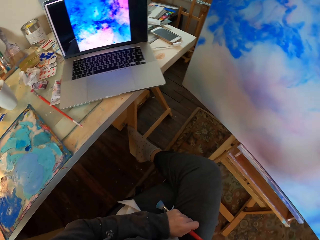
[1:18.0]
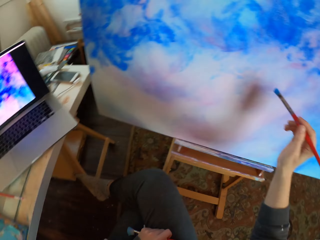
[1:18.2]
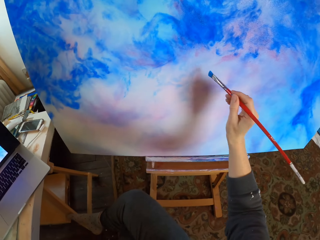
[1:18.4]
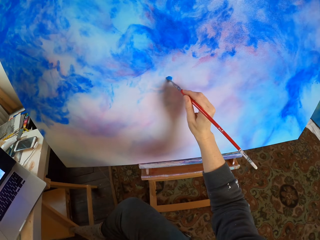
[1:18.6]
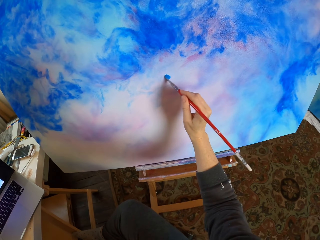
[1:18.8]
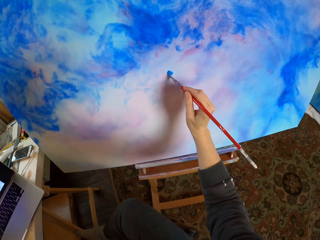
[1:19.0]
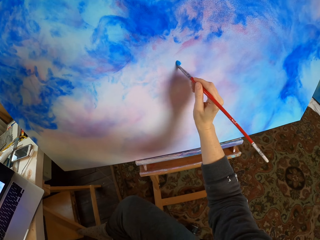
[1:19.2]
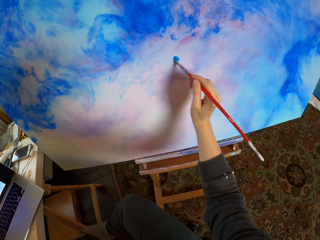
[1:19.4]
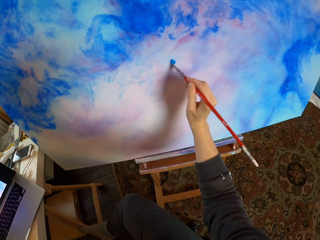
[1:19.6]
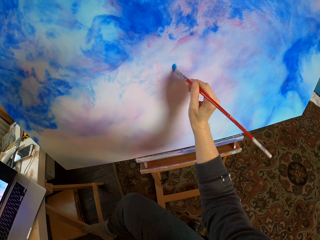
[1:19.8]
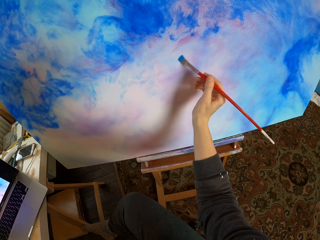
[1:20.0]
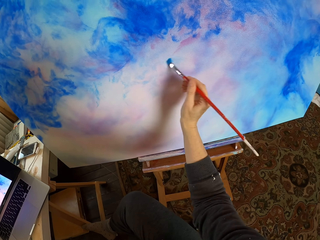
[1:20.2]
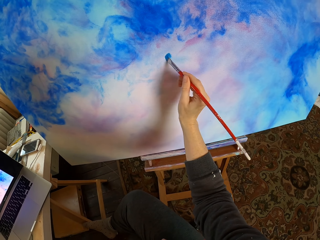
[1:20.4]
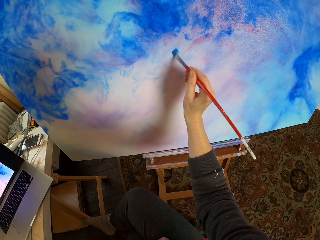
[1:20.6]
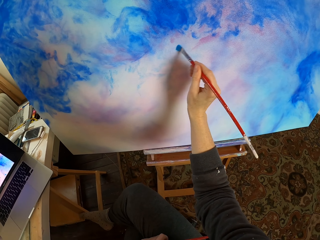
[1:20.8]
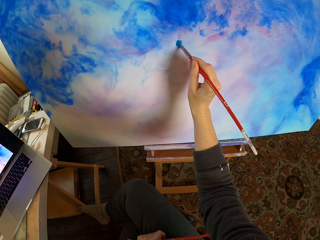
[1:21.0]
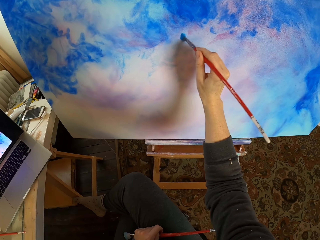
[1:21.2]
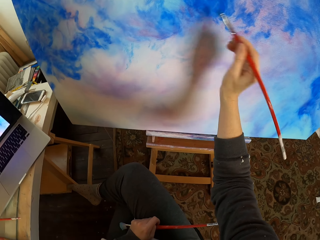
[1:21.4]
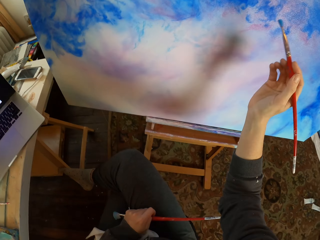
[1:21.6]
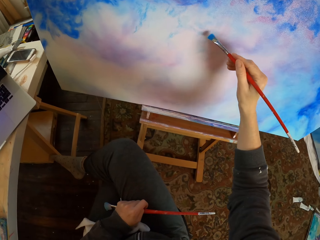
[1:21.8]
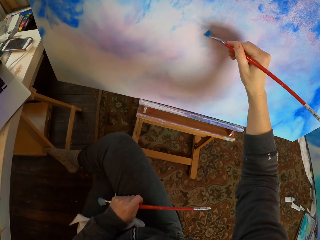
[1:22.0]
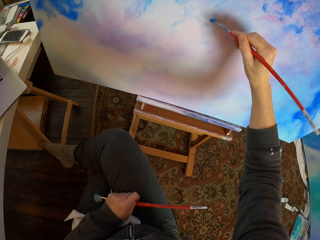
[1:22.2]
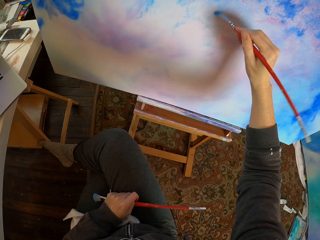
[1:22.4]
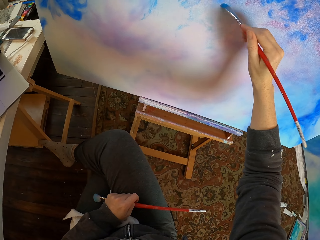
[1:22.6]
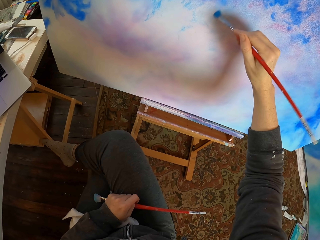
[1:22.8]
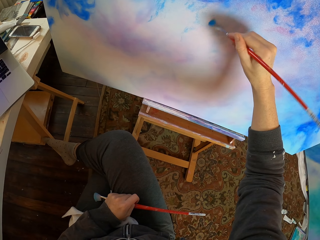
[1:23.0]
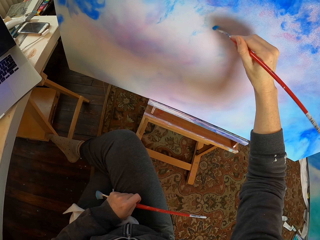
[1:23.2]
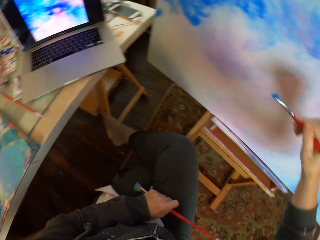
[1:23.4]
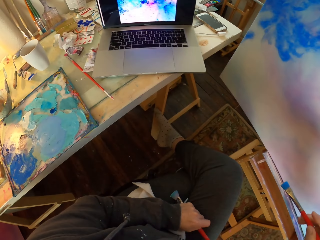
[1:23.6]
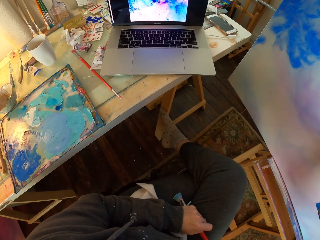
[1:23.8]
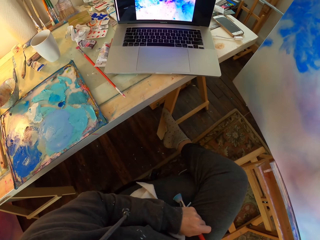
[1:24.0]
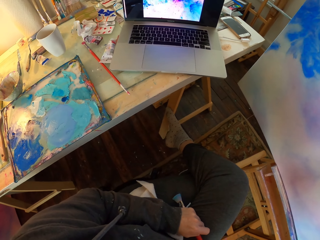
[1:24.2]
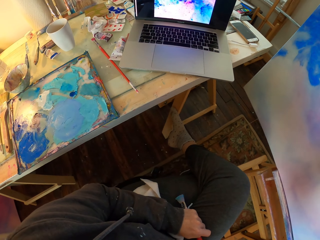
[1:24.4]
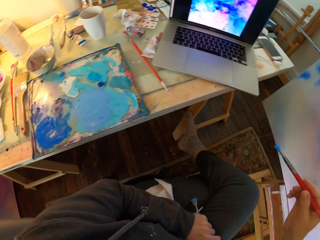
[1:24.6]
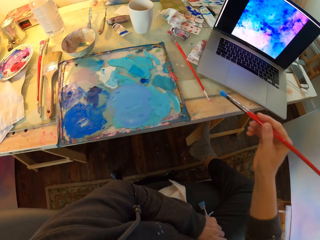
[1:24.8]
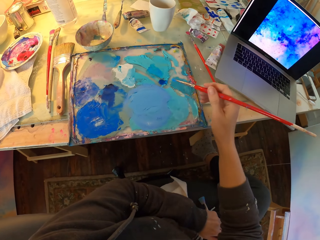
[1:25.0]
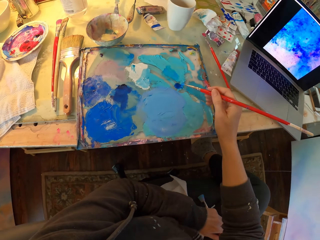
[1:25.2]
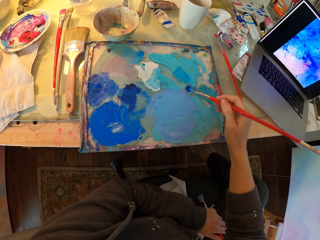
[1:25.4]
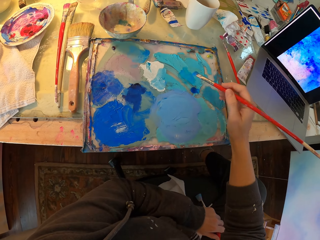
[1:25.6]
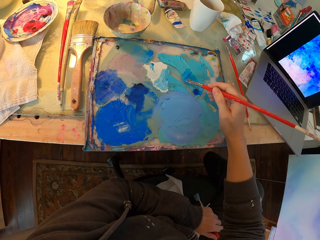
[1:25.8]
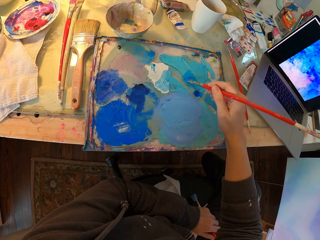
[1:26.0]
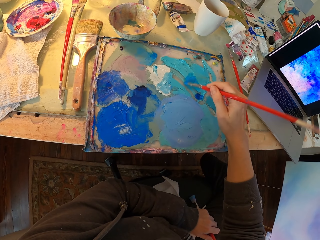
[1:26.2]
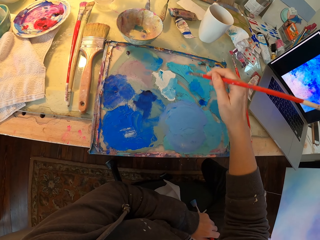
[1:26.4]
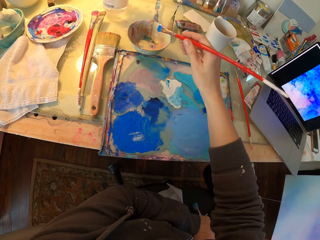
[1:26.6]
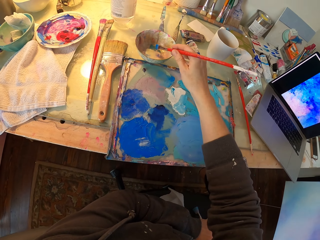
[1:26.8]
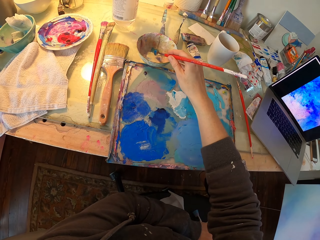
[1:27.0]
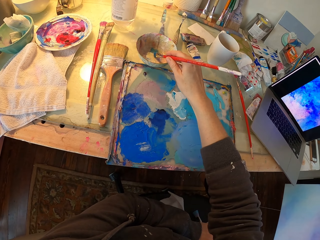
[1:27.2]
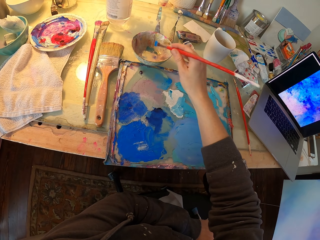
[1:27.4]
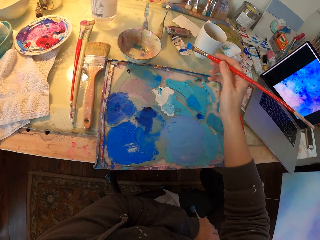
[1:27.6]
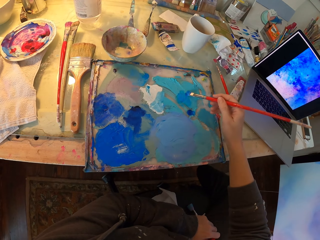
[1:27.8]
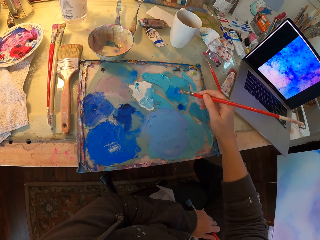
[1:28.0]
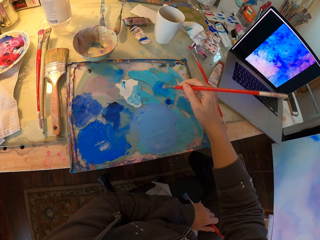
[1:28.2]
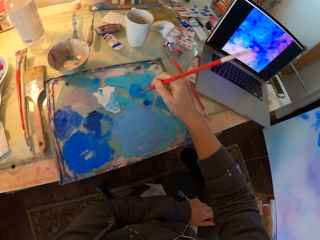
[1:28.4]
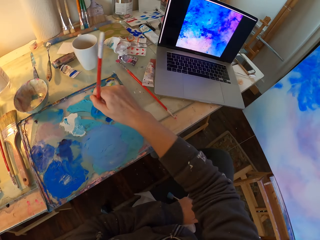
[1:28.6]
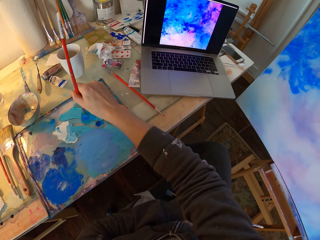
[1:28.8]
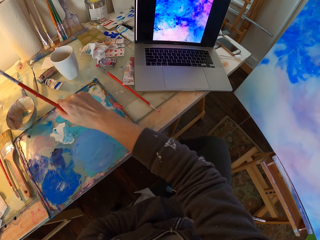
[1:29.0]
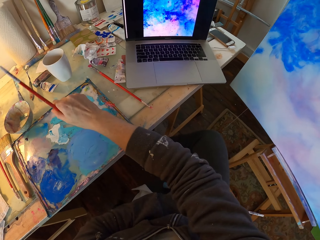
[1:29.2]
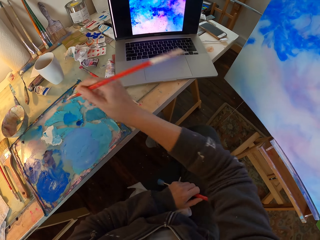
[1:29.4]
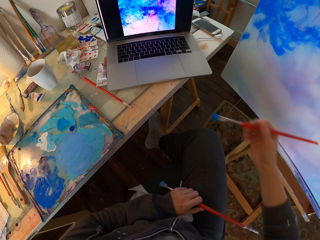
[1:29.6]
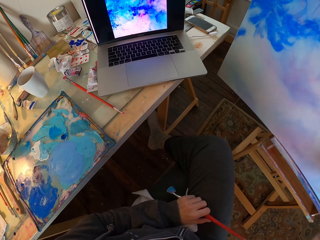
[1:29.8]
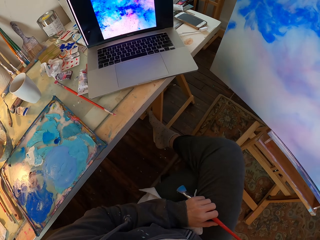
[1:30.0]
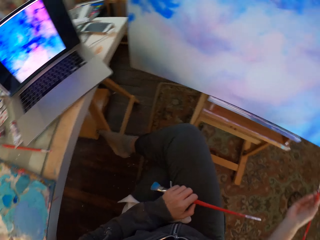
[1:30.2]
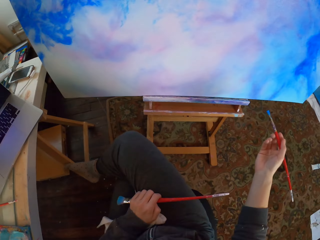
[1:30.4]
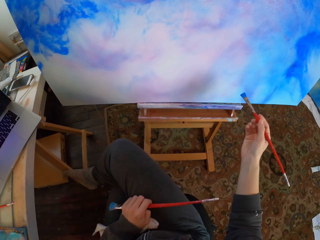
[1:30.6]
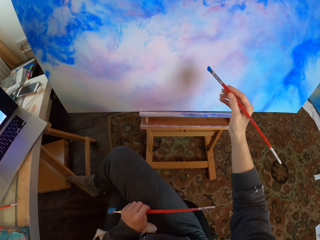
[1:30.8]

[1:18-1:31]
The camera wearer dips the paint brush in a blue paint paste. They dip the paint brush in a bowl. They dip the paint brush in the blue paint paste again.

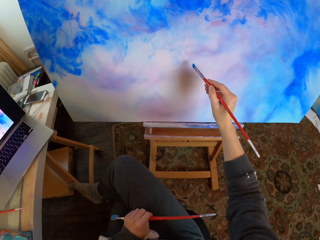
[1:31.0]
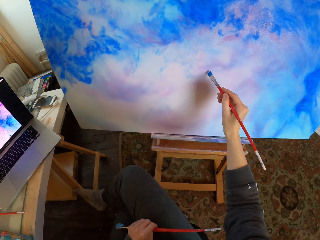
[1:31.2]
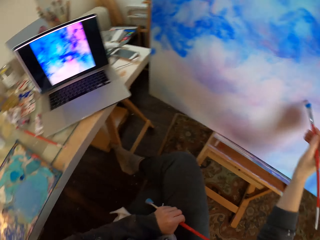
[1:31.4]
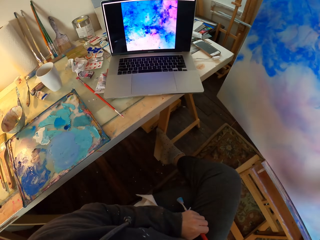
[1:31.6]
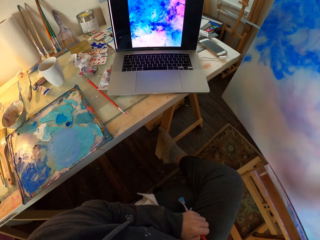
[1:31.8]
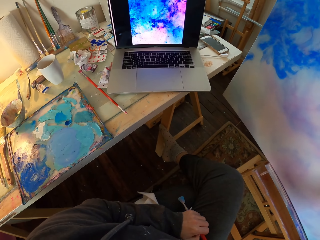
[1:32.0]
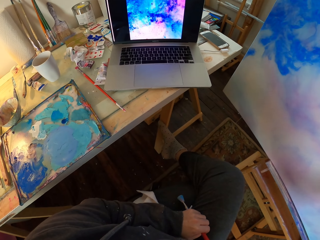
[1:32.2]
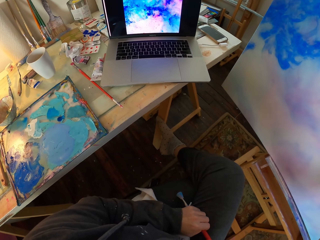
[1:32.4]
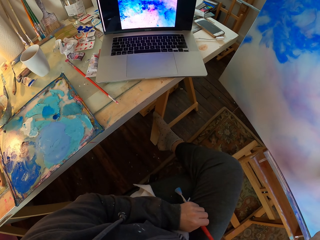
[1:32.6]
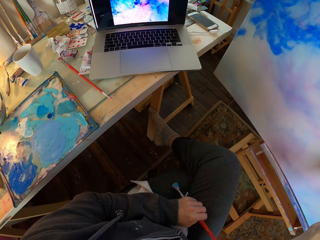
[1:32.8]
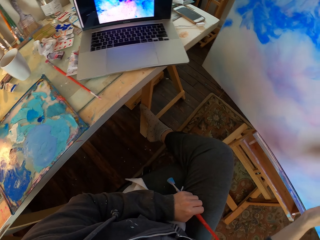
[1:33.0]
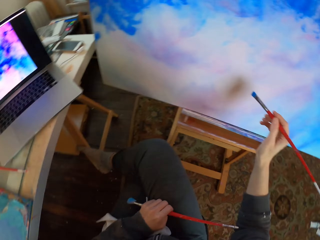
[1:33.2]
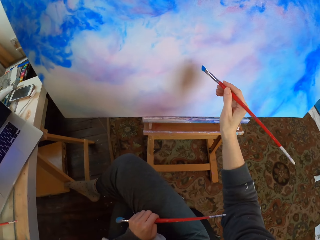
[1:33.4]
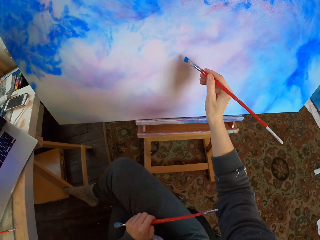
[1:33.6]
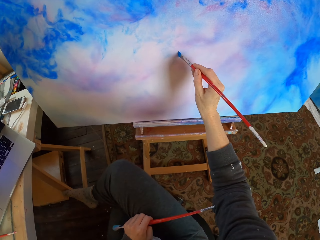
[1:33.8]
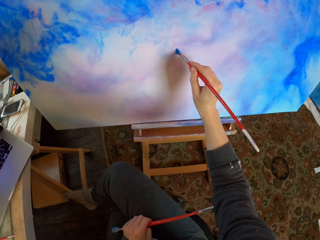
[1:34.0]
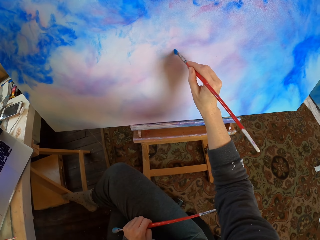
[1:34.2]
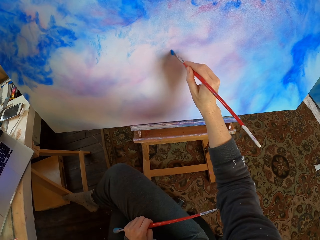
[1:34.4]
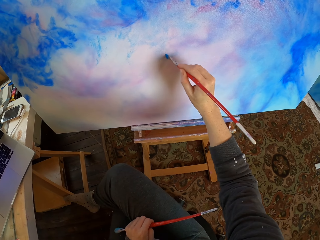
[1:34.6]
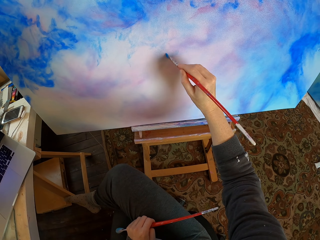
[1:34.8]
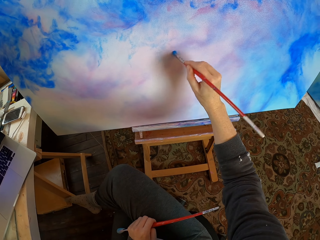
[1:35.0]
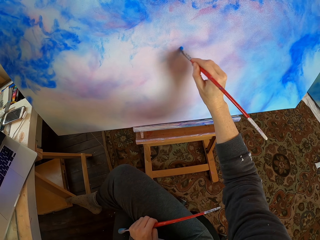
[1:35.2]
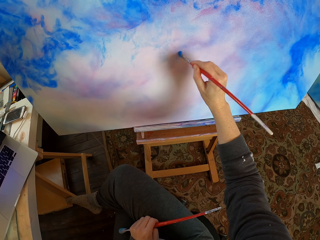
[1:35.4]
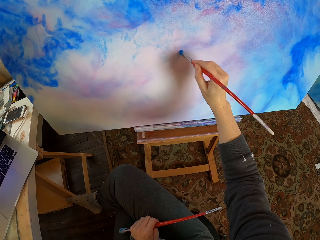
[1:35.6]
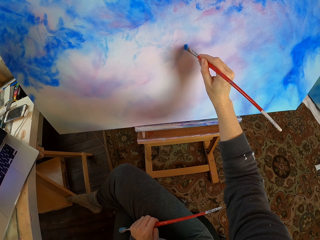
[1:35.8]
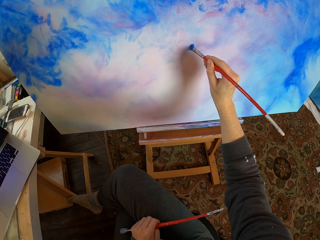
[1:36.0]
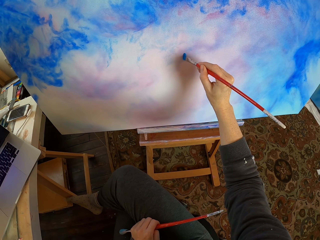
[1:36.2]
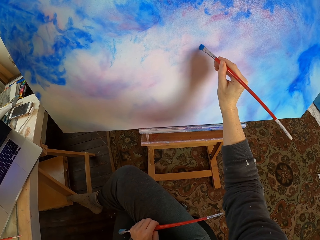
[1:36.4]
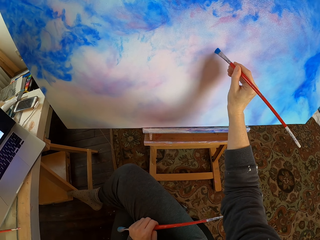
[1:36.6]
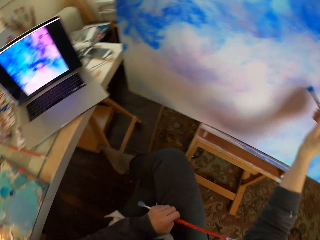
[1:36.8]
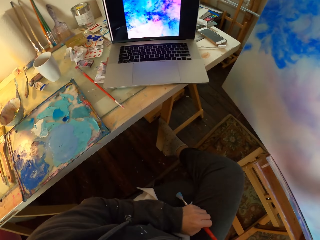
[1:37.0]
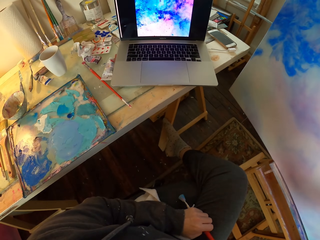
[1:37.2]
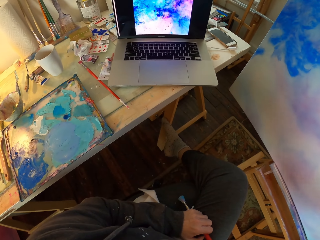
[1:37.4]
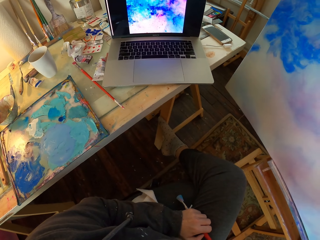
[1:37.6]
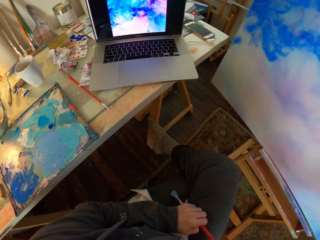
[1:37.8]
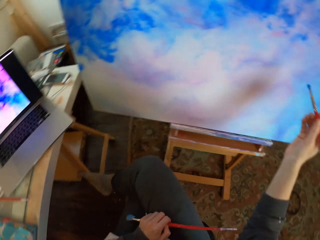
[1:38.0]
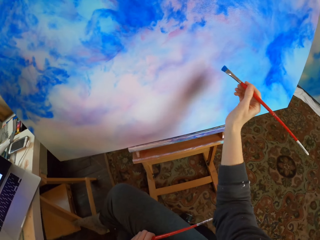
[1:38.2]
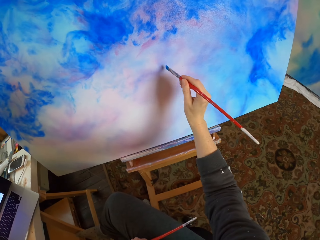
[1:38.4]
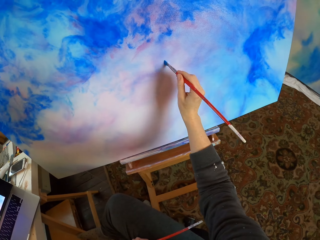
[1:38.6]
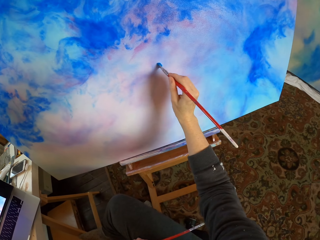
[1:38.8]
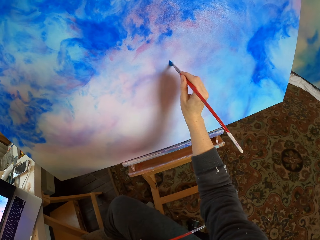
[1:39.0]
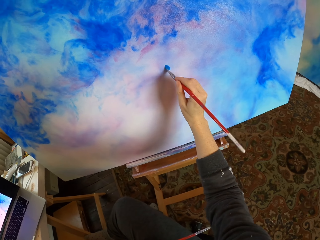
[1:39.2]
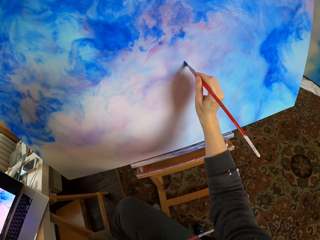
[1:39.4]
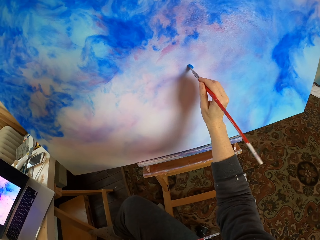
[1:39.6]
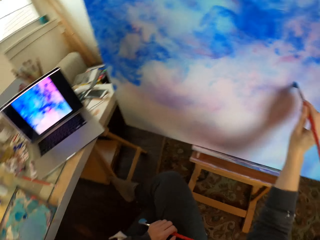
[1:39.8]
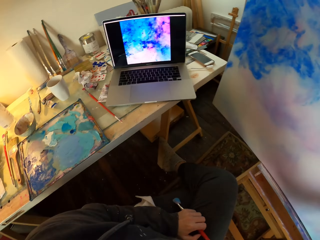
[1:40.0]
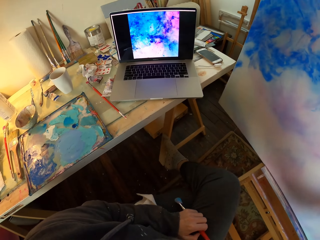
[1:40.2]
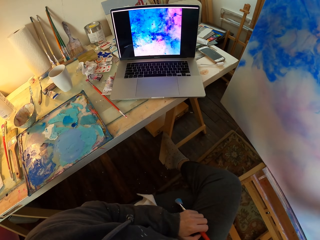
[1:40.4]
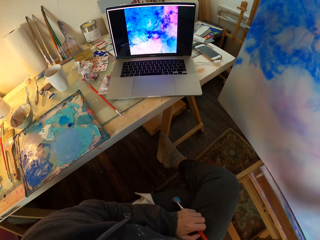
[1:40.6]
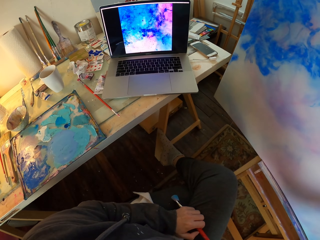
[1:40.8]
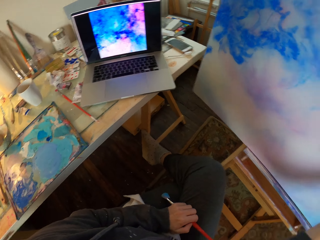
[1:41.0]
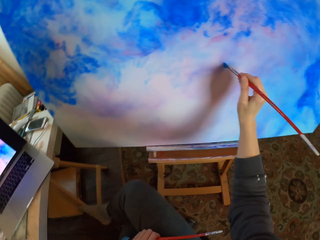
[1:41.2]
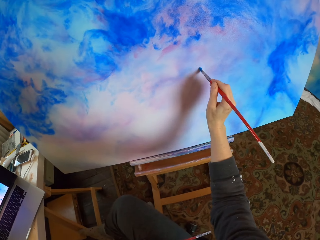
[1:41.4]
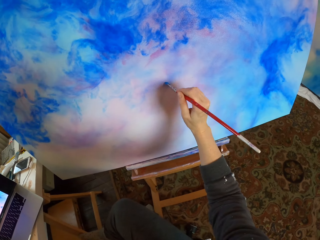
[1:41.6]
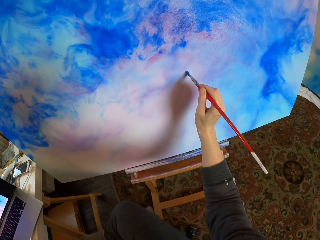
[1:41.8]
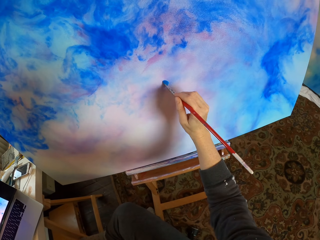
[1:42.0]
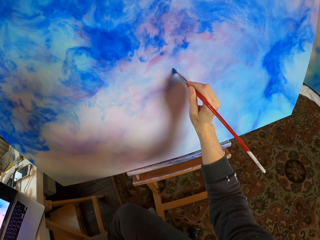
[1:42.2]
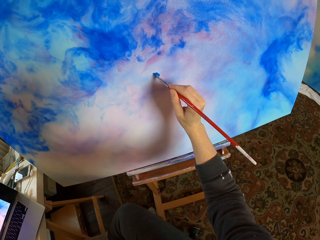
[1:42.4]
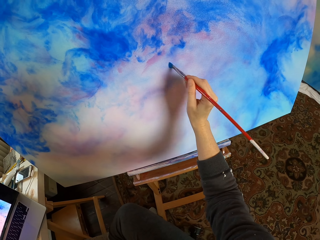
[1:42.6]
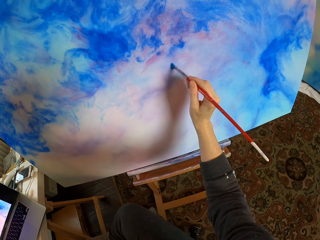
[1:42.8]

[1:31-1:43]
The camera wearer paints using the paint brush.
